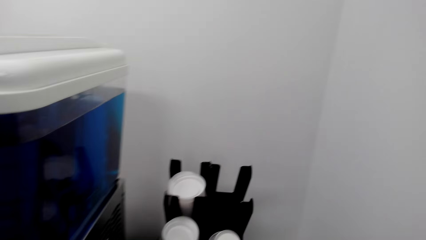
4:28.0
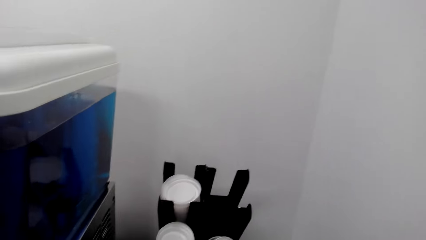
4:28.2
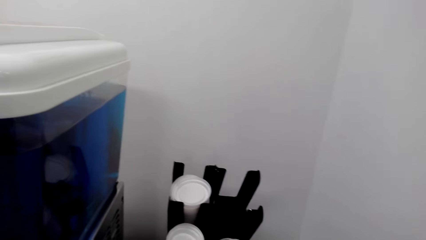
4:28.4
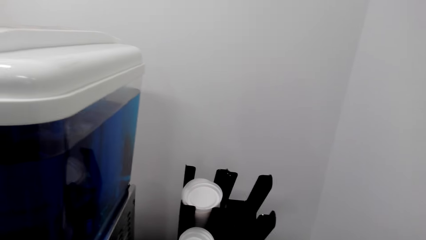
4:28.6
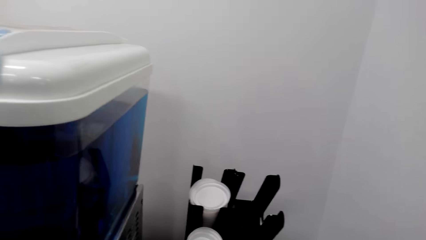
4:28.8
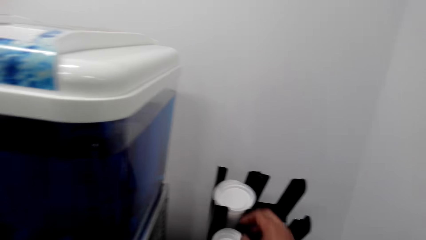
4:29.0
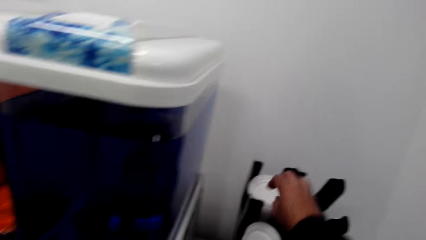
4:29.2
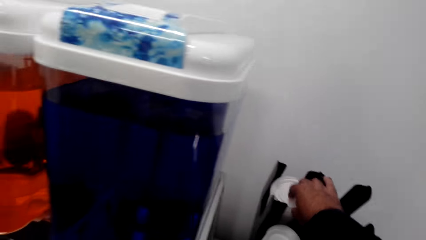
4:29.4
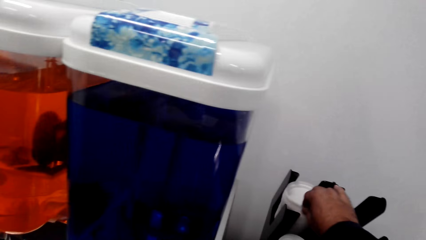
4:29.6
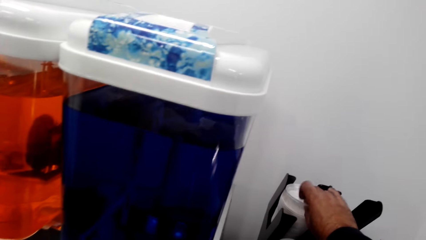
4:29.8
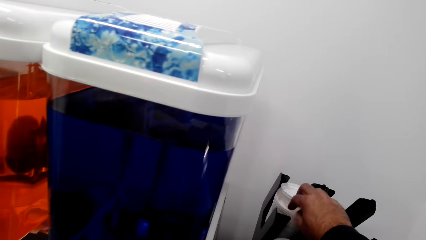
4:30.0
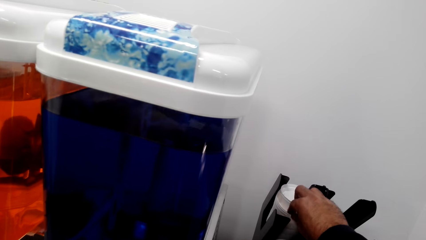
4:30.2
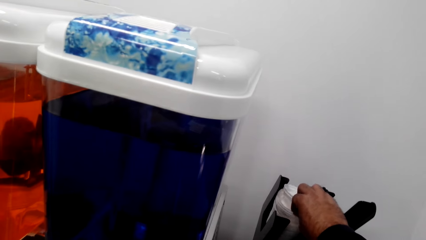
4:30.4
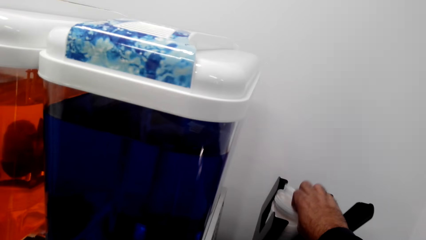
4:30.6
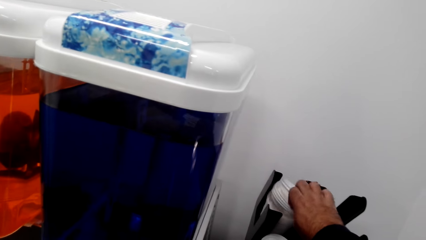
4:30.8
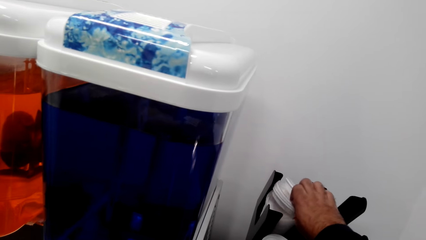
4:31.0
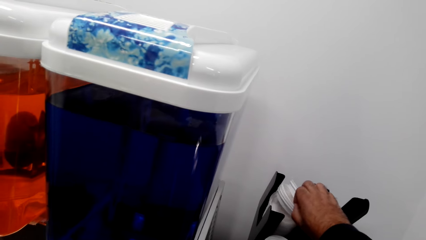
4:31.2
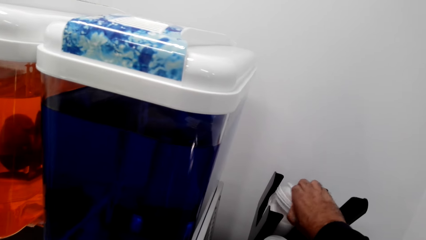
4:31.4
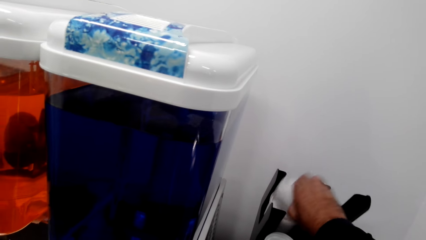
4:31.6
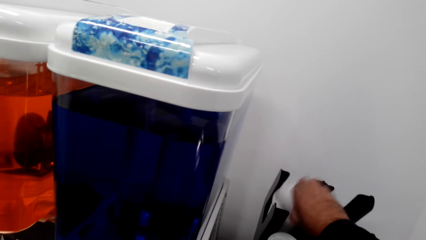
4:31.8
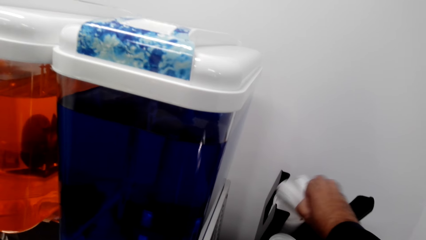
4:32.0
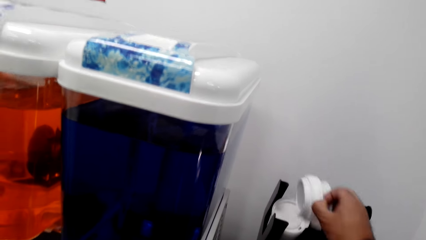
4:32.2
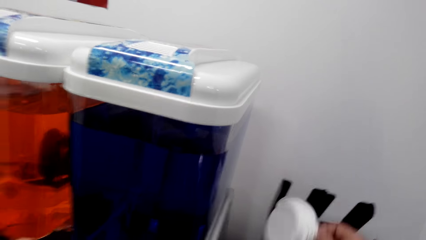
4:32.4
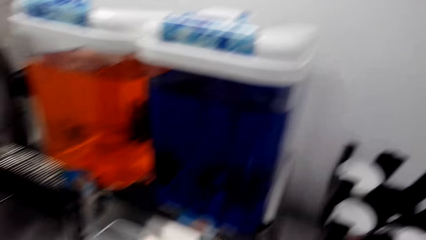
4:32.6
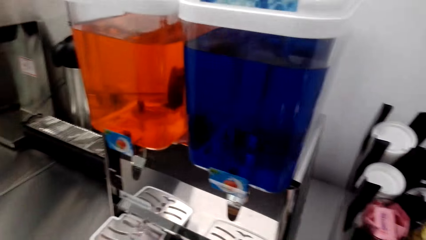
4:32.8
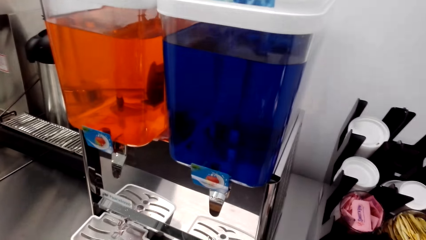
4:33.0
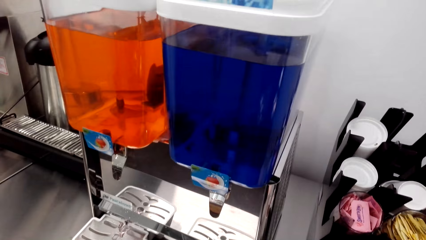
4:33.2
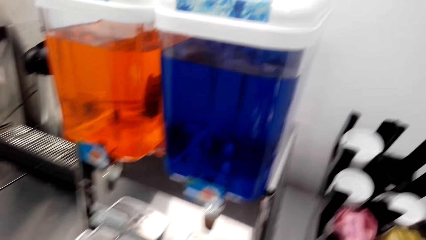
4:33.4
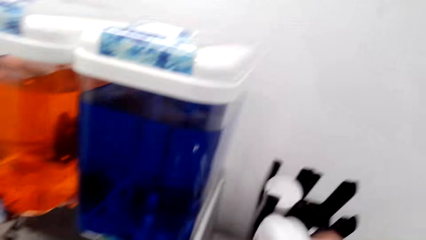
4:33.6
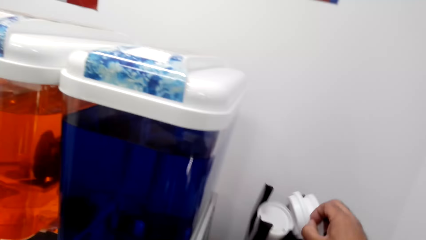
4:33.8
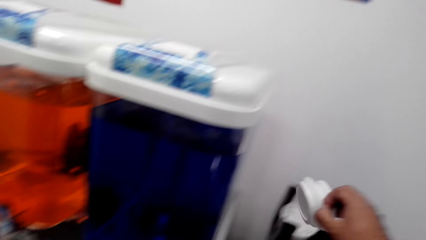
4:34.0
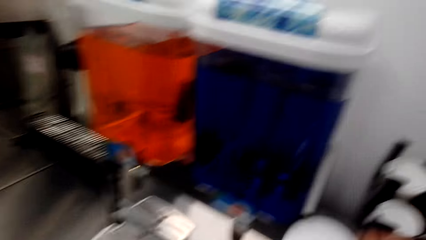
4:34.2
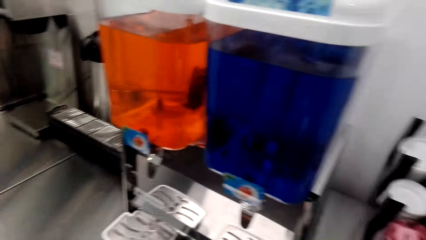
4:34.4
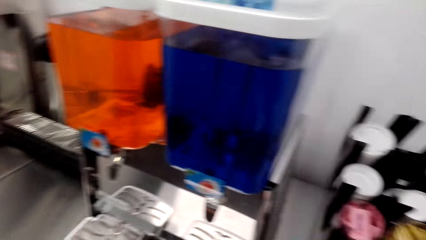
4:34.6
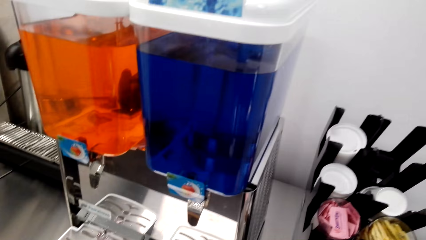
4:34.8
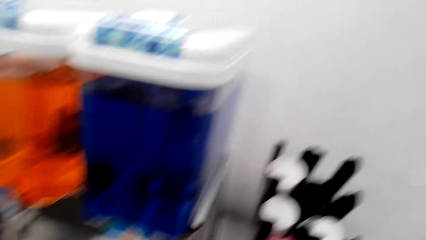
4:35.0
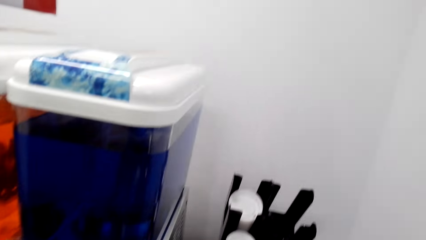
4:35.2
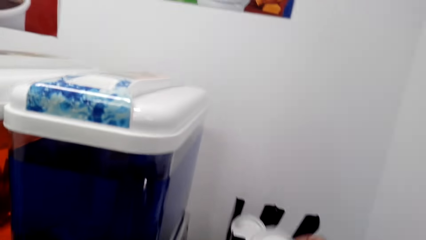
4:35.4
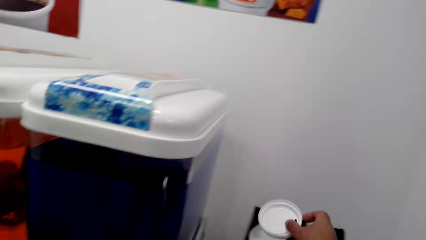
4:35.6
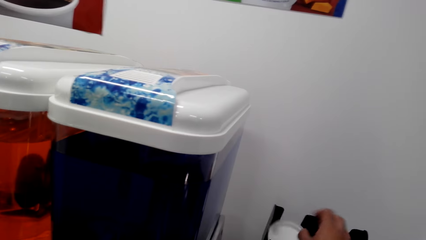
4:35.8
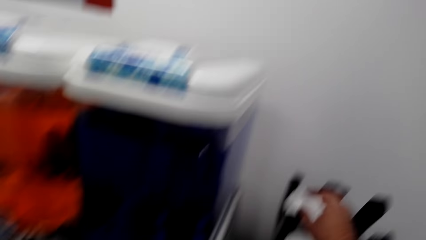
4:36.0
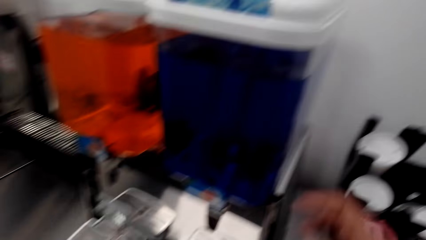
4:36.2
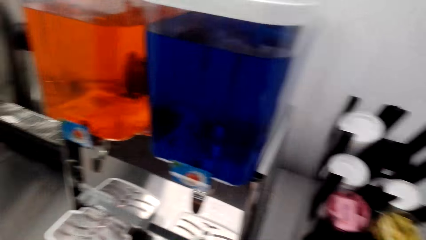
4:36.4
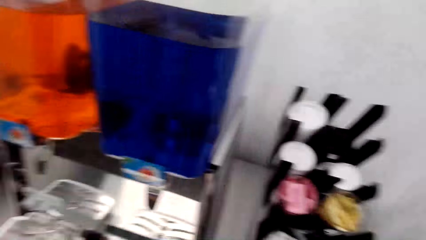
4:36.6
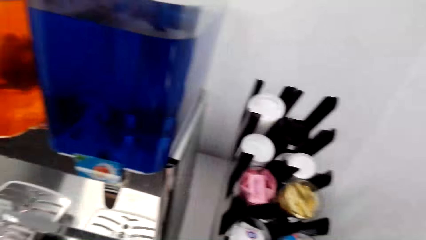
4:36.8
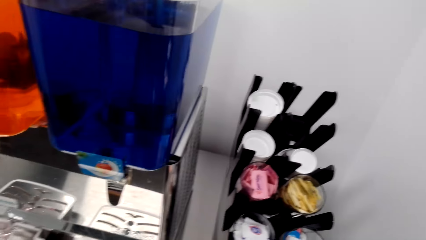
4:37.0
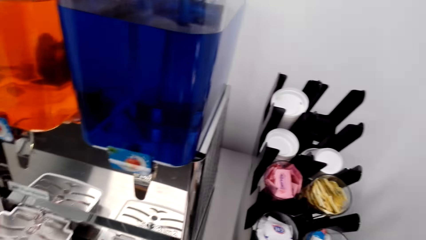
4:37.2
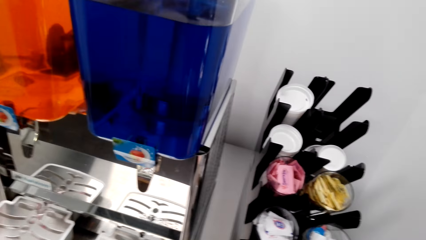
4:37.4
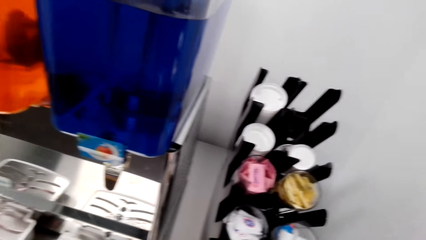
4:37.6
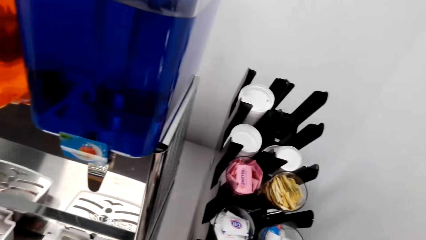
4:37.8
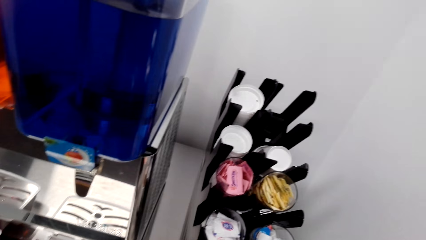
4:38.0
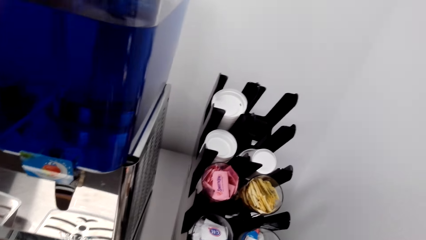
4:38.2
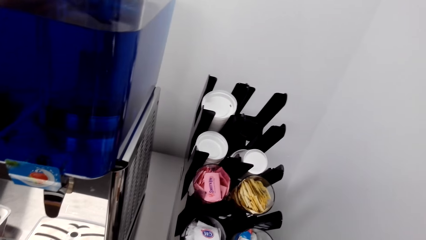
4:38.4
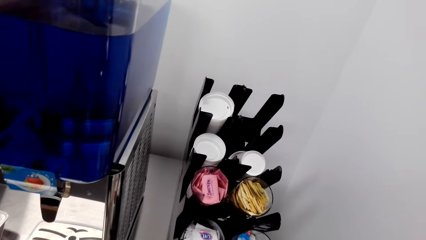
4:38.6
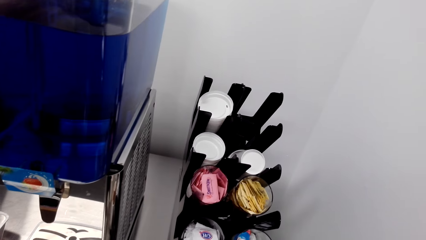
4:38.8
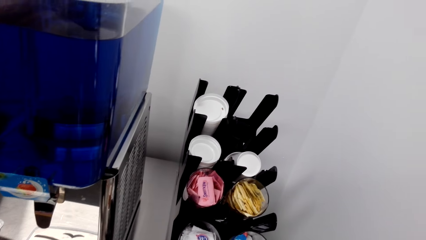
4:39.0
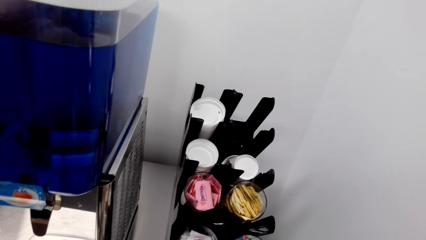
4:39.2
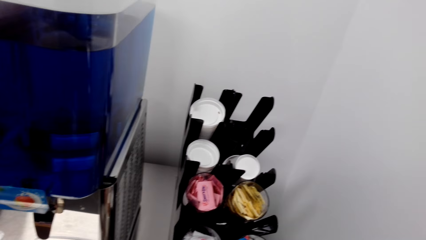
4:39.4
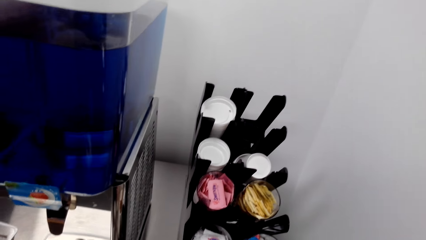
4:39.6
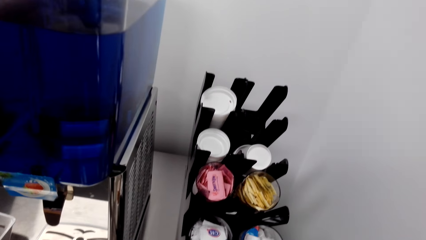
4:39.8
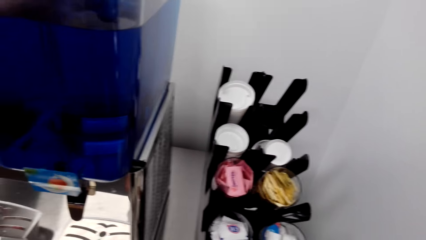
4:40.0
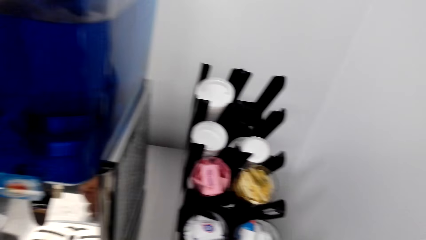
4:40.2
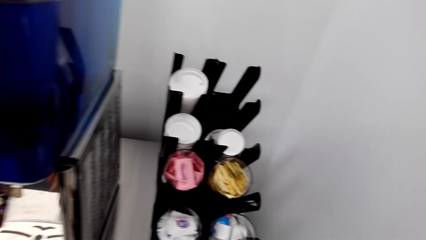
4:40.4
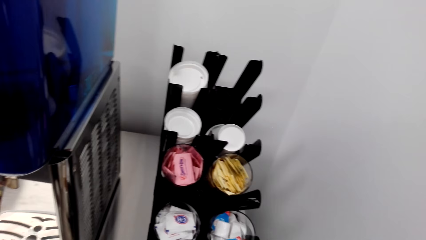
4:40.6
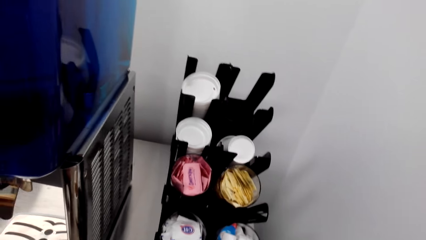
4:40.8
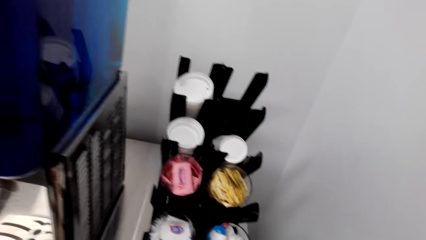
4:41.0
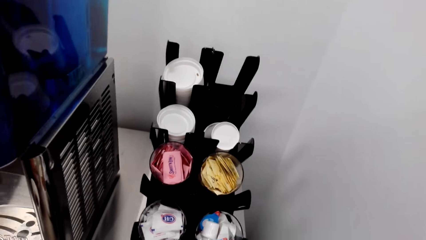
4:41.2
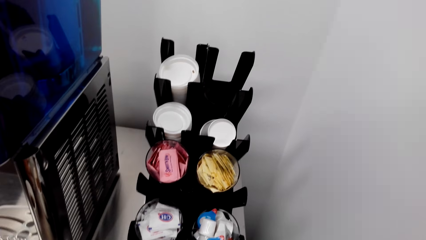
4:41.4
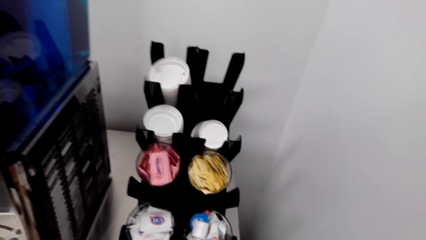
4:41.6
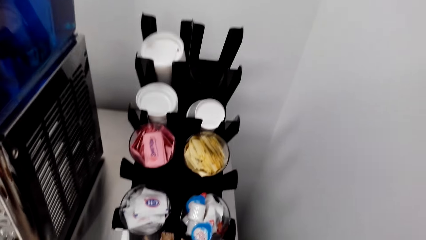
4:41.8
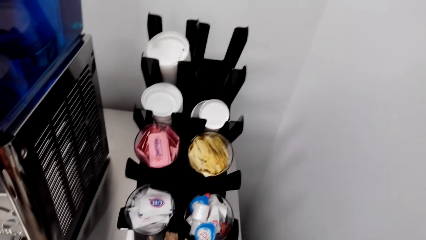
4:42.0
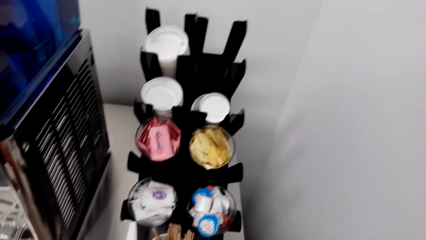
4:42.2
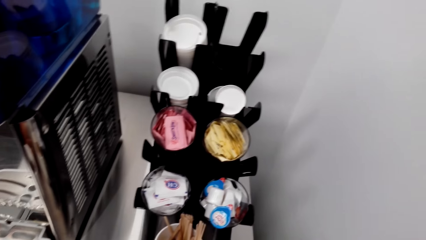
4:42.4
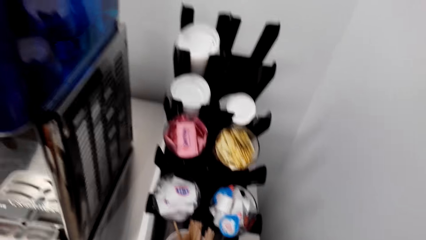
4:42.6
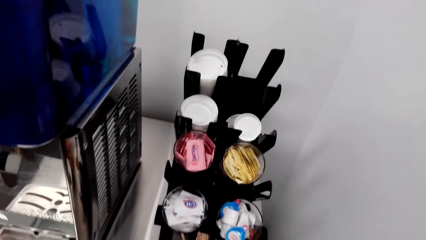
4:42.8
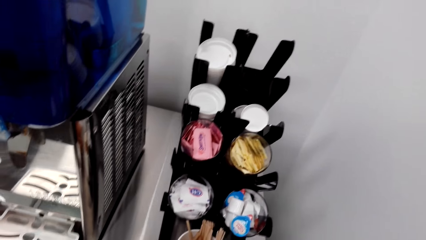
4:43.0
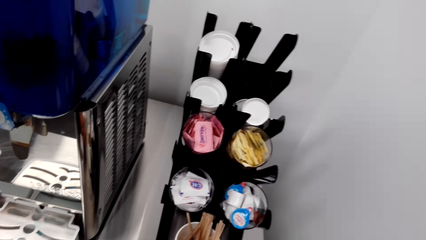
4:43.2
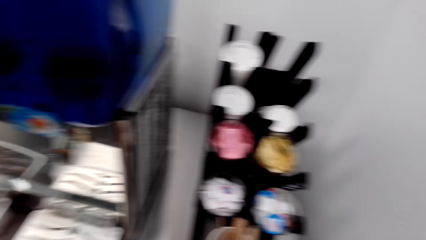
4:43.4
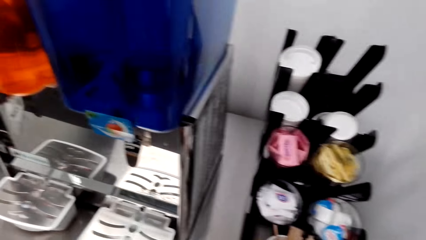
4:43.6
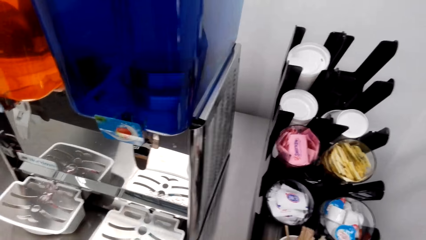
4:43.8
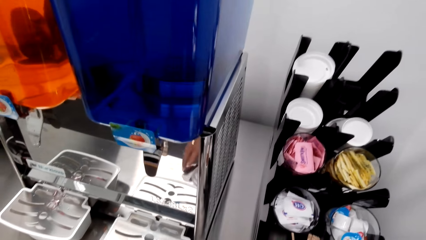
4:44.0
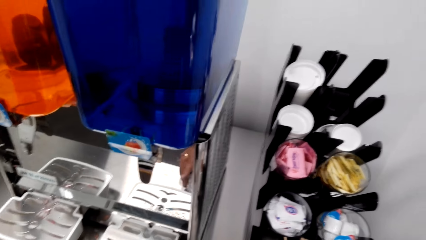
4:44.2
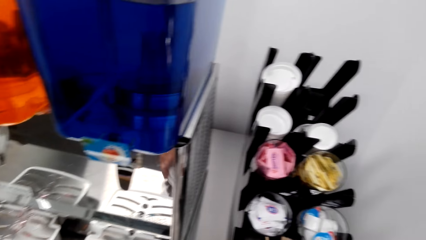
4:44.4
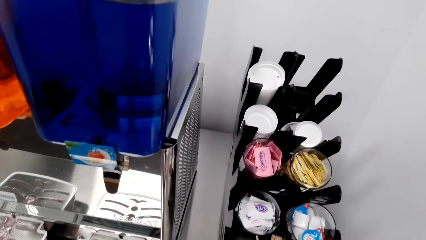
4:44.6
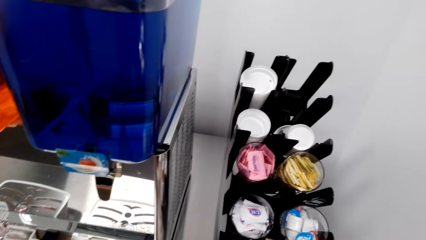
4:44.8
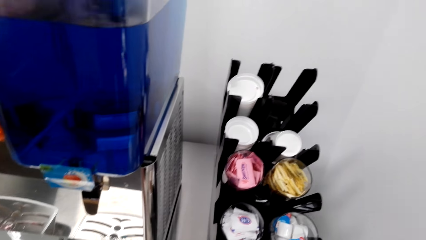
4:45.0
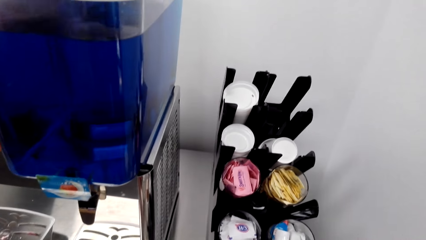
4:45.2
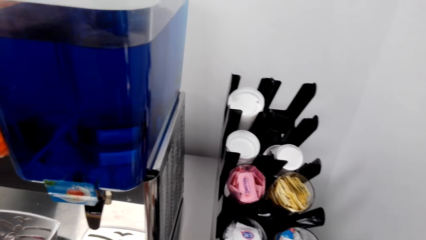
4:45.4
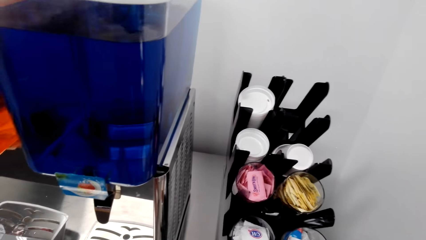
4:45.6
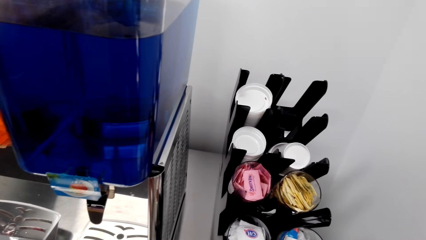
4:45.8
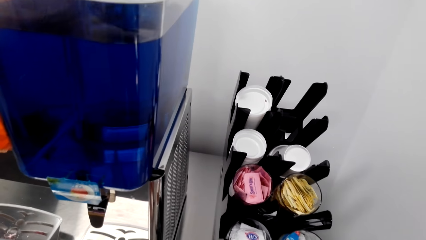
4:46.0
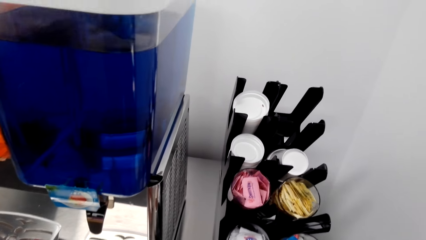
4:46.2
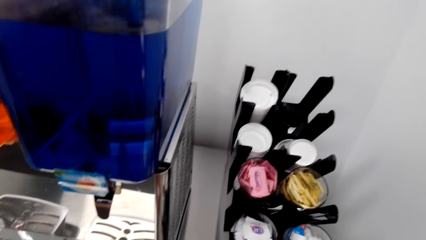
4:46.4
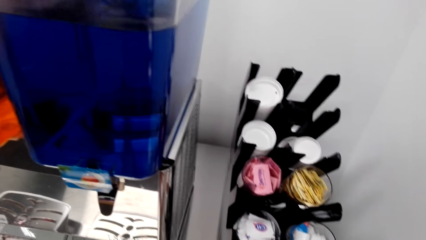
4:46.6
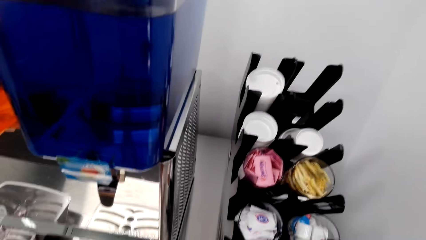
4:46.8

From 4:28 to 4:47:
The camera wearer stands beside the juice machine. They pick up a plastic lid. They drop the lid on the stand. They stand beside the juice machine.
